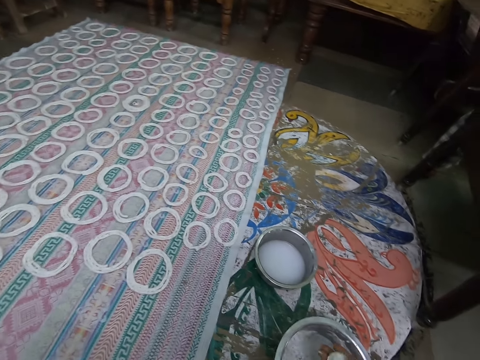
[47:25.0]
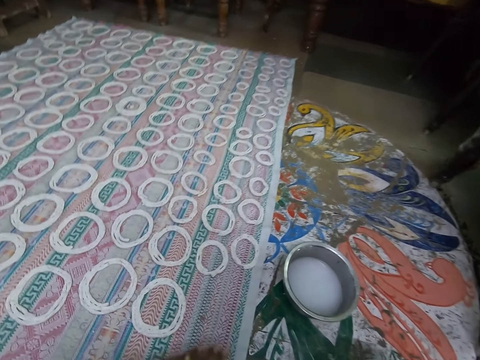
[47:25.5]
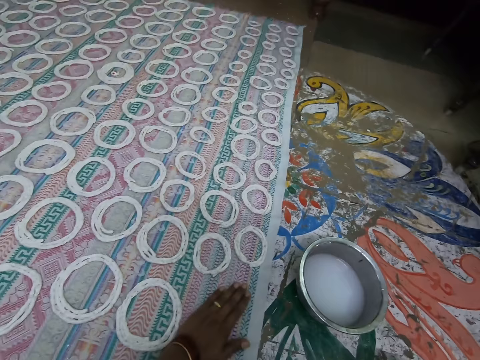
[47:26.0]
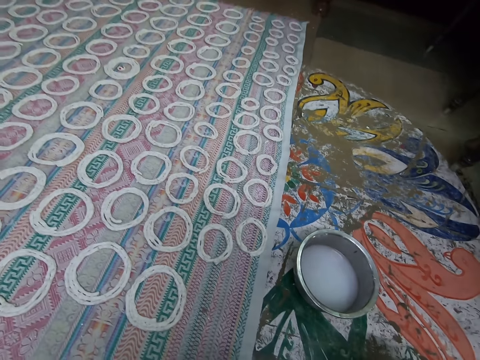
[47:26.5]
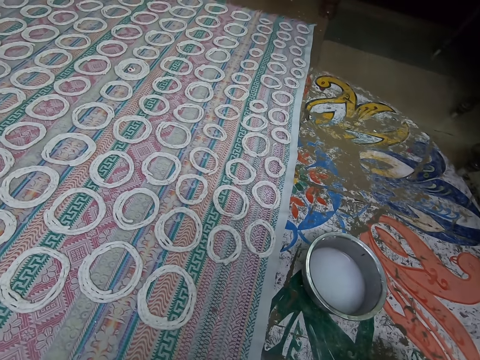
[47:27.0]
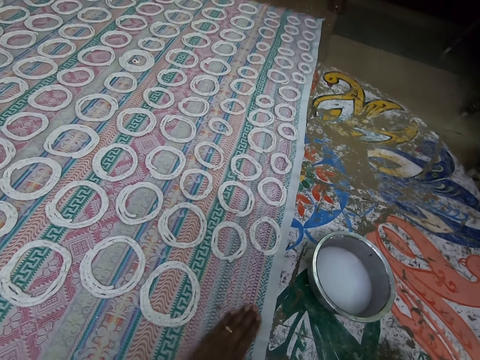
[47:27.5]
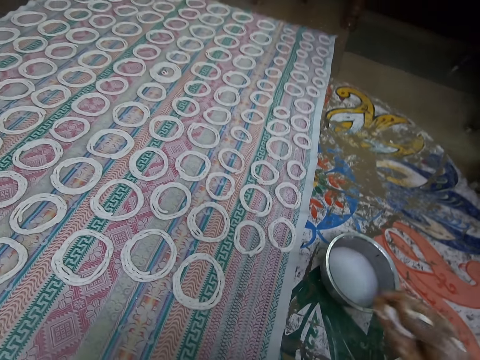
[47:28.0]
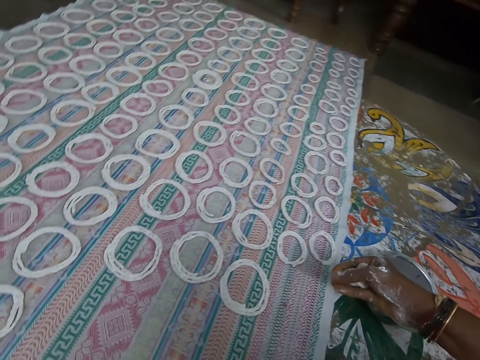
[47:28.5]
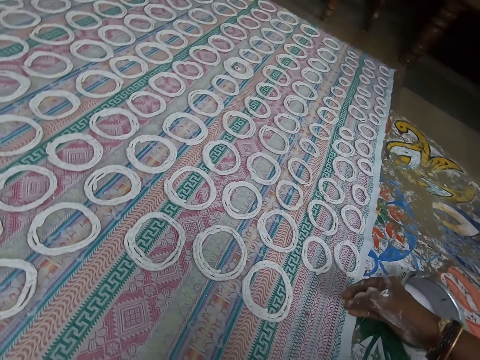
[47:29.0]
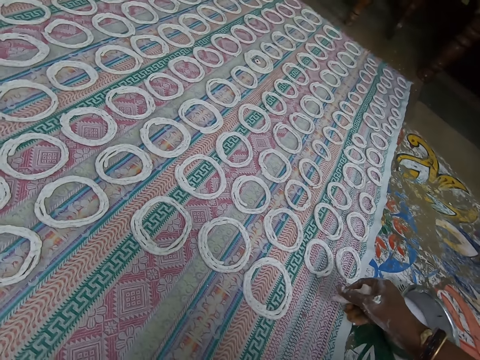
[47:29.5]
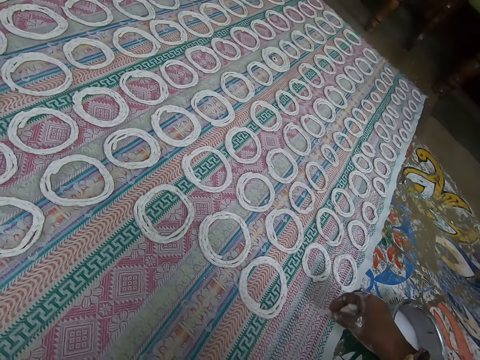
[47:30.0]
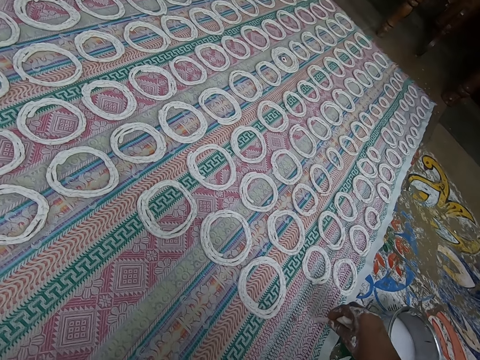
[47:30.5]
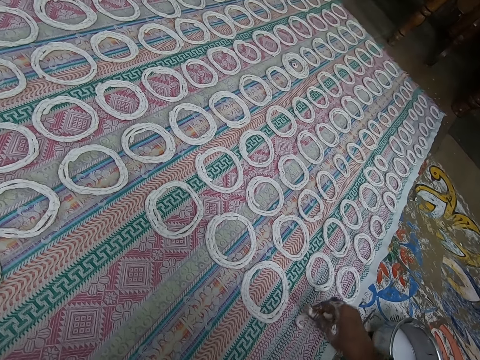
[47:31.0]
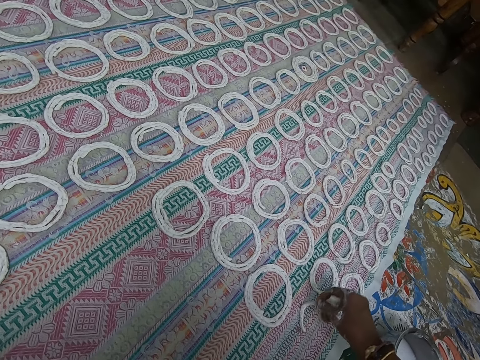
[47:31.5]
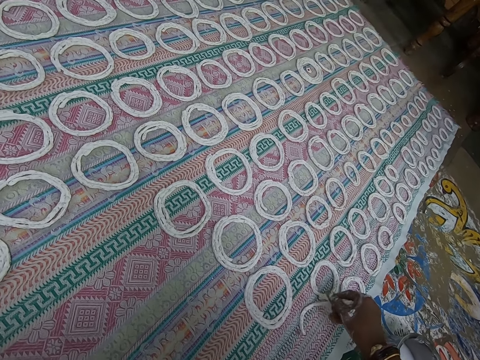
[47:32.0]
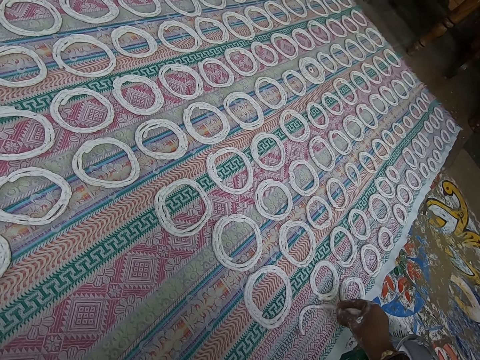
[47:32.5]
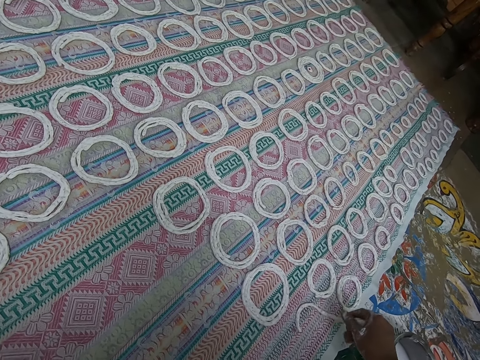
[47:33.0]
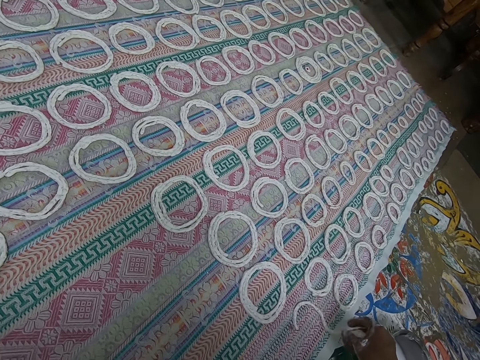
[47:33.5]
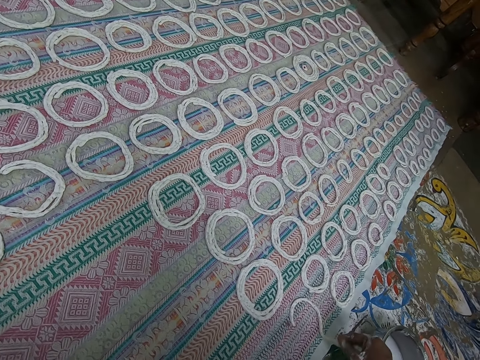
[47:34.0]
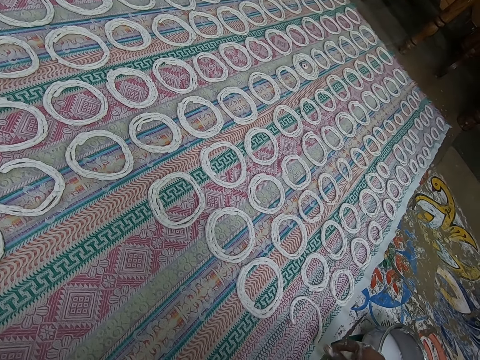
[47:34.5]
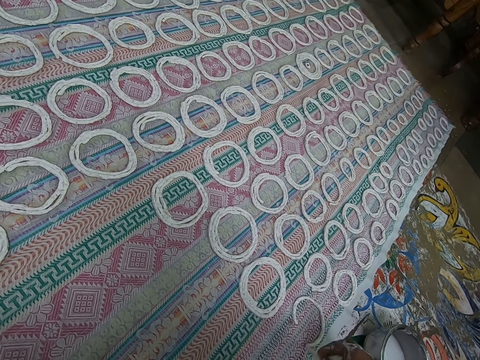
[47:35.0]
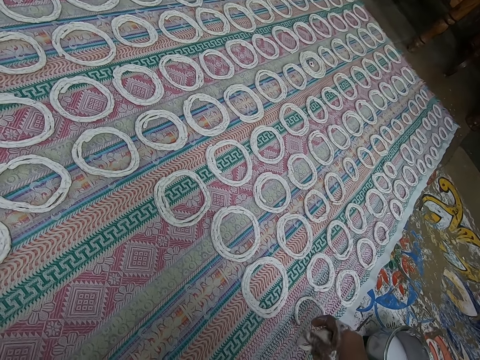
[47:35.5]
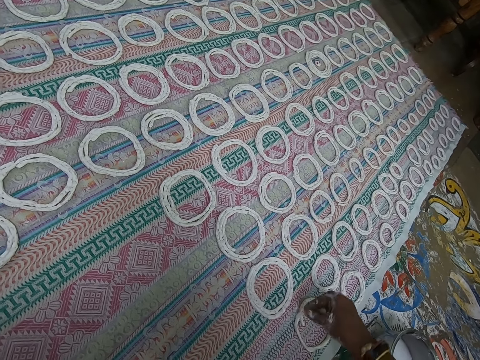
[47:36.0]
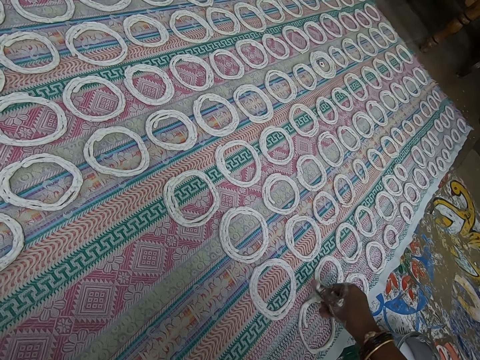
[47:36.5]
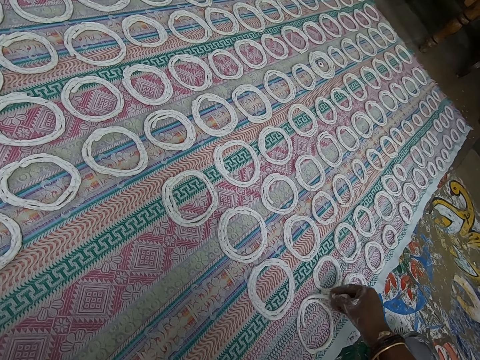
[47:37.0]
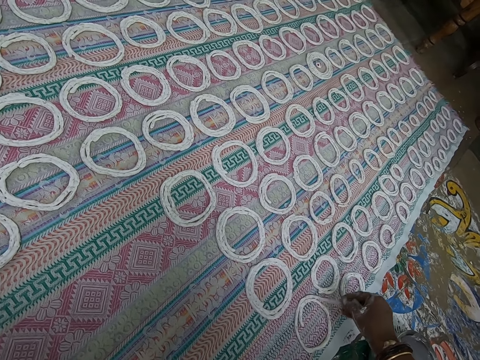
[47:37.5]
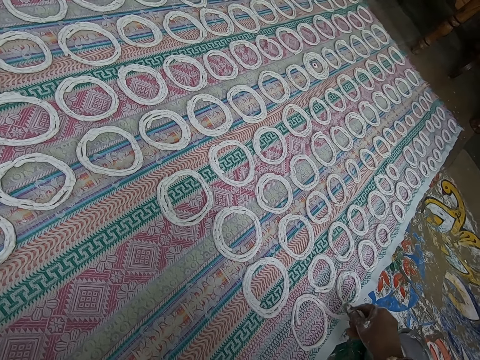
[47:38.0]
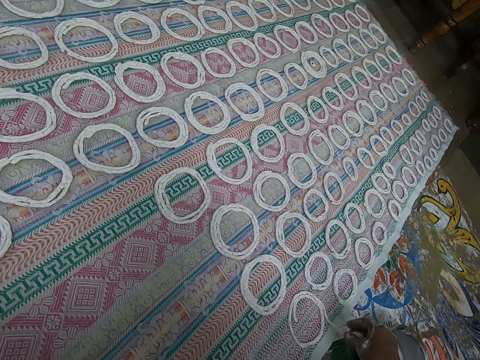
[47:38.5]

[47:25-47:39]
The camera wearer cleans the cloth or mat on the ground with their left hand. They squeeze the dough with their hand. They rotate the dough around the mat. They lay the dough on the cloth on the floor into shape with their right hand.

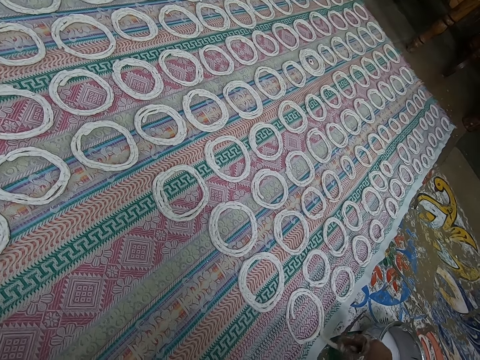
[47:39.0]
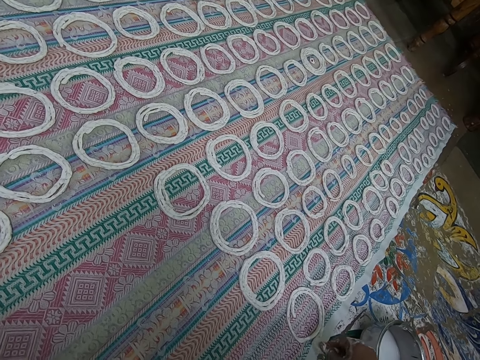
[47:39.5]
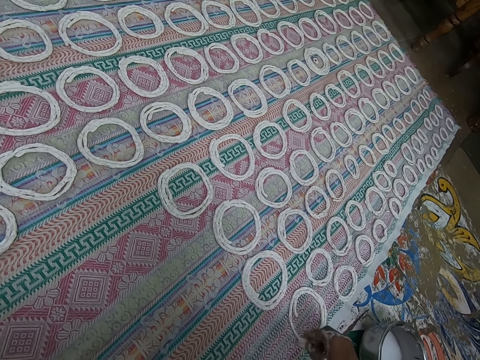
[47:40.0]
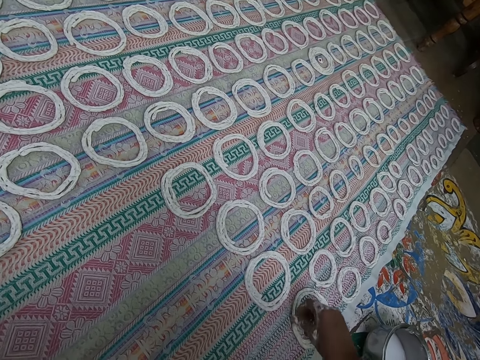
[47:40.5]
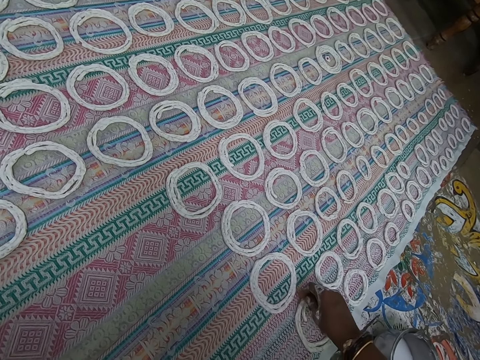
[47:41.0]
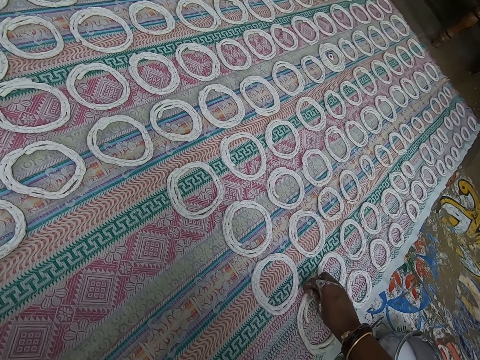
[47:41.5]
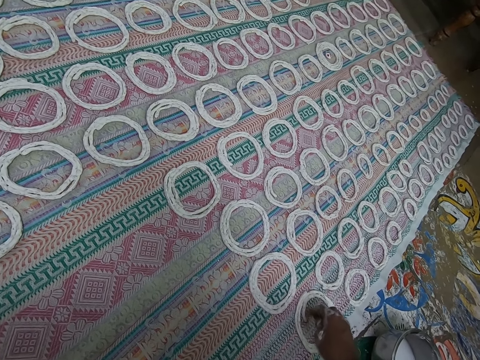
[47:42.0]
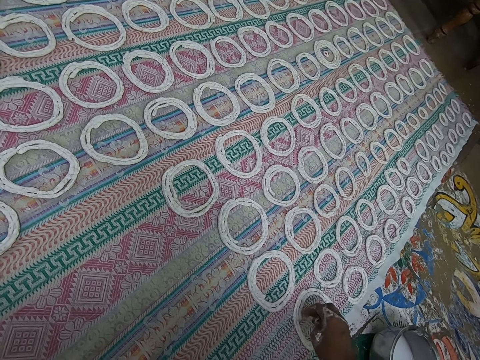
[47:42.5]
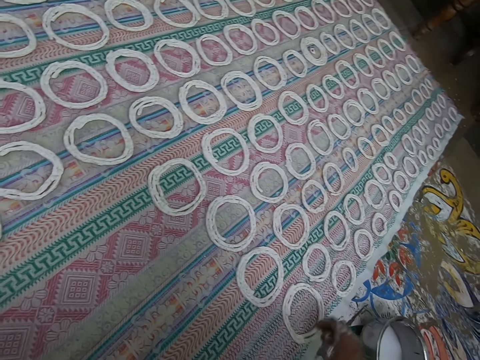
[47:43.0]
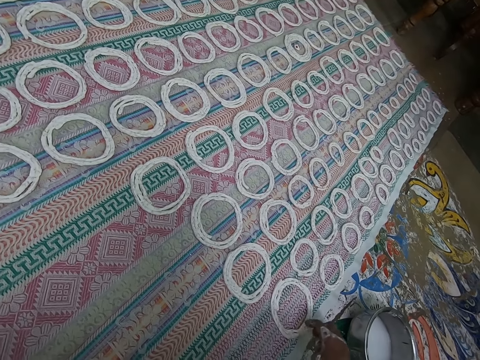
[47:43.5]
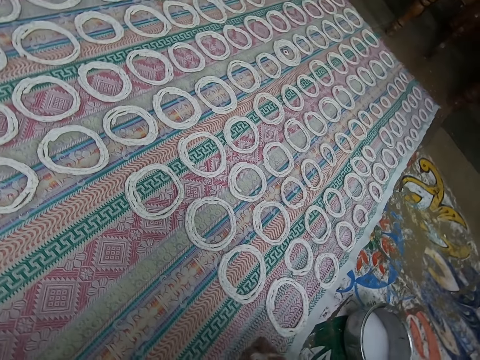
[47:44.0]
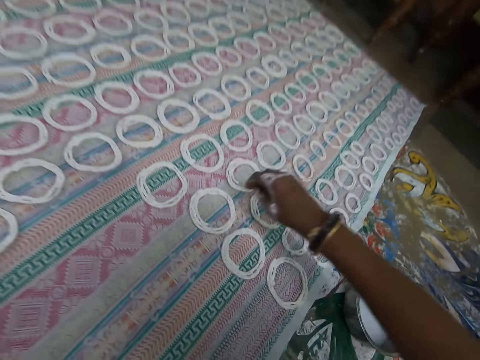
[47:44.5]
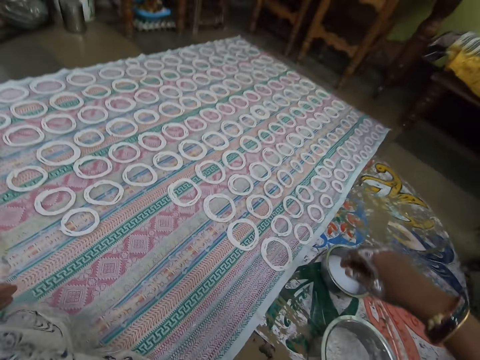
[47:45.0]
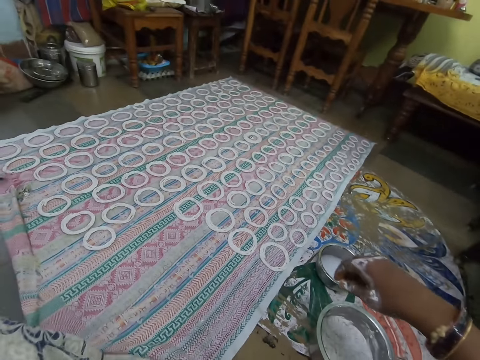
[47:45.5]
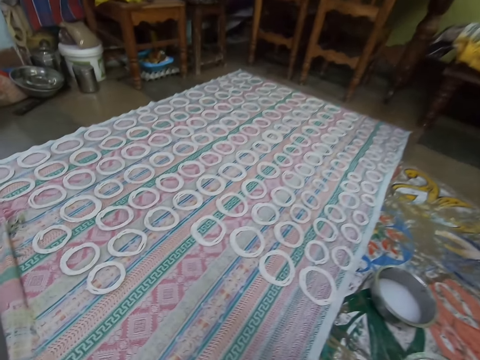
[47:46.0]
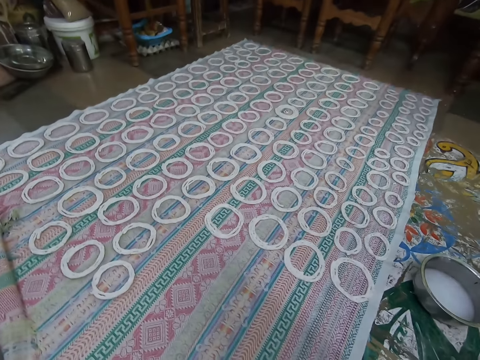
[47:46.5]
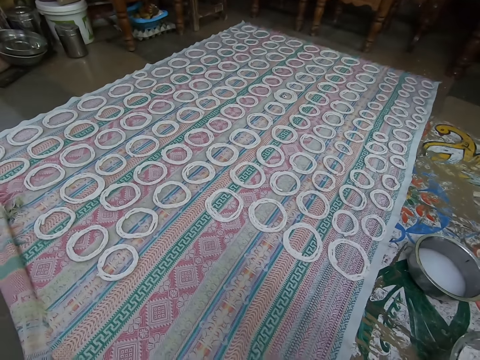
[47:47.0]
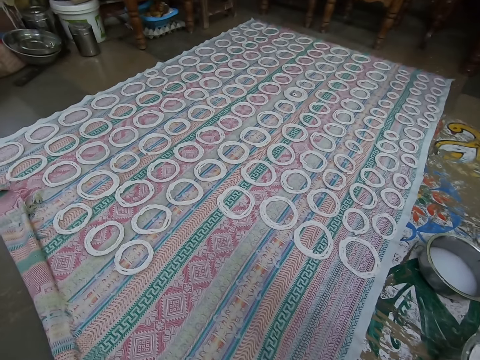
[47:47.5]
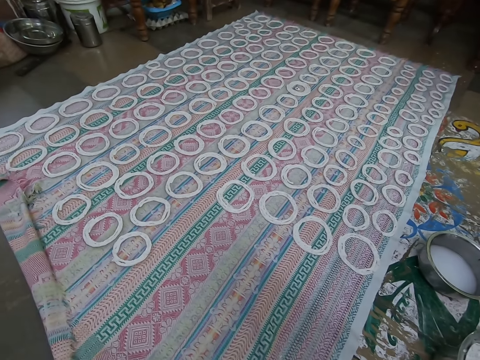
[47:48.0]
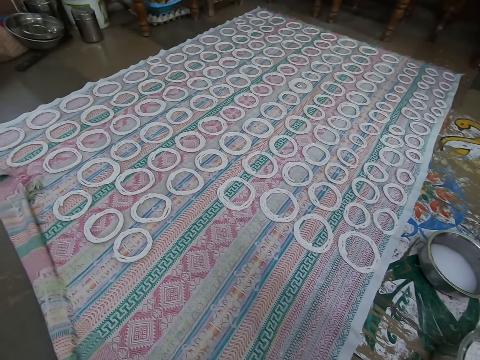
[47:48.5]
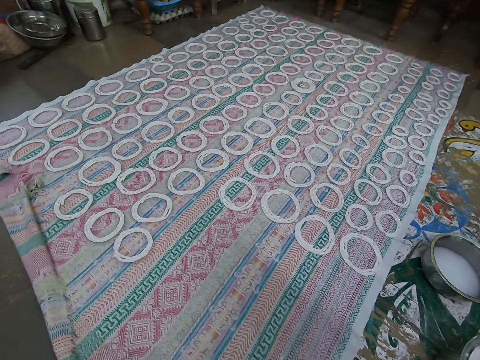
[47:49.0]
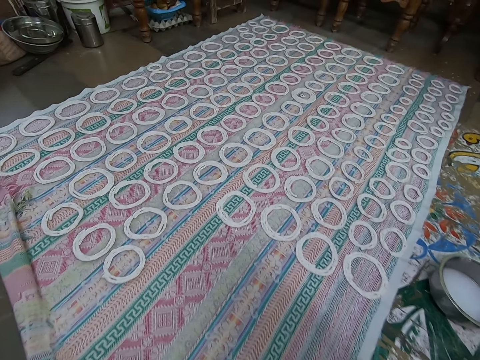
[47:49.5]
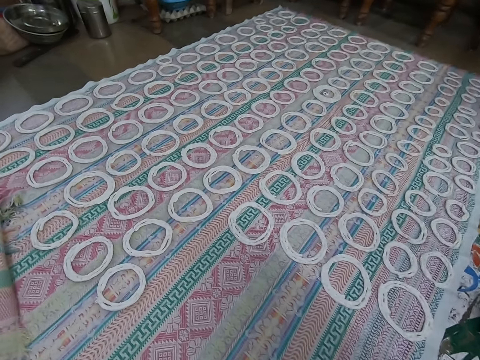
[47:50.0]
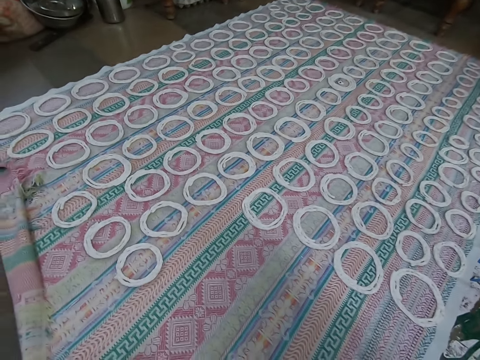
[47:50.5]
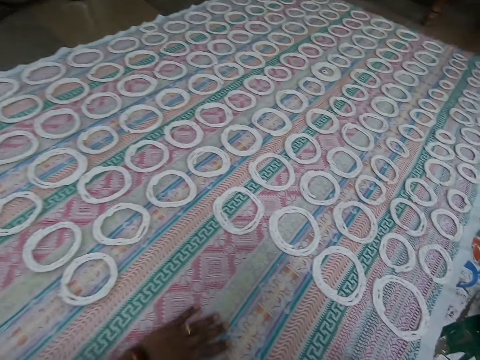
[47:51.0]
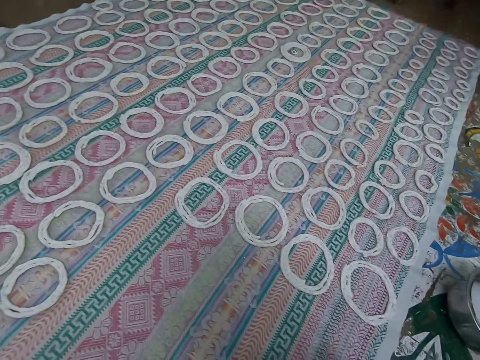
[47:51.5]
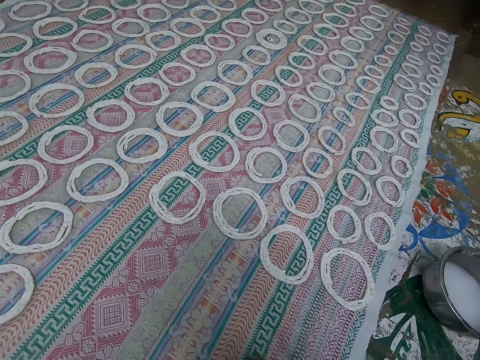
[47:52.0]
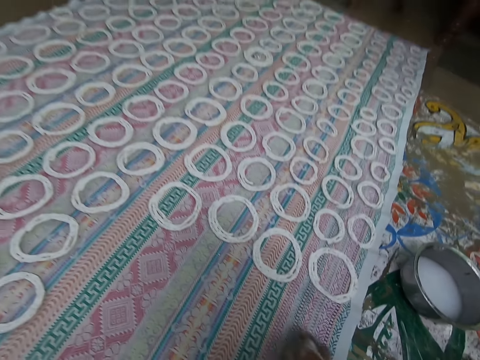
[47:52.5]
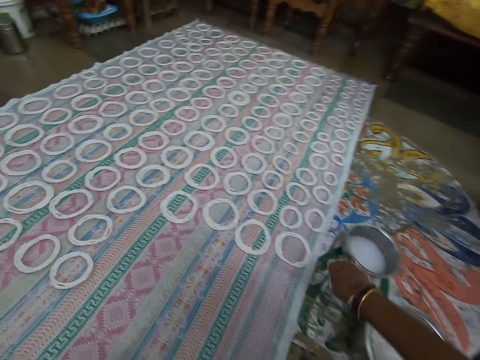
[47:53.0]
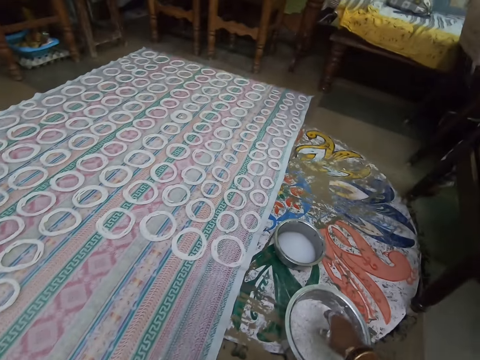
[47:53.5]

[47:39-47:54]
The camera wearer touches the shaped dough on the cloth with their right hand. They align the dough and pull their hand off the dough. They clean the cloth on the ground with their left hand. They clean the cloth on the ground with their right hand.
